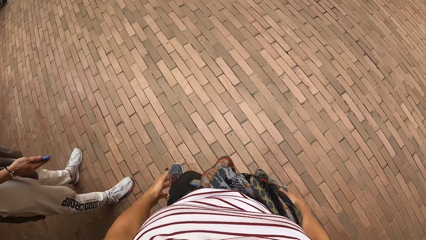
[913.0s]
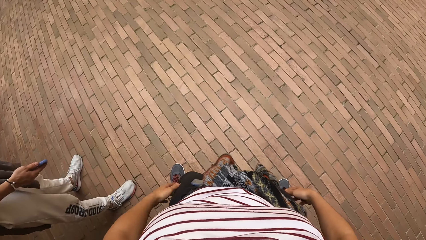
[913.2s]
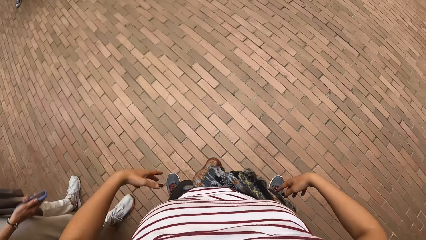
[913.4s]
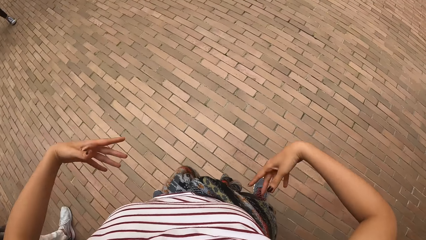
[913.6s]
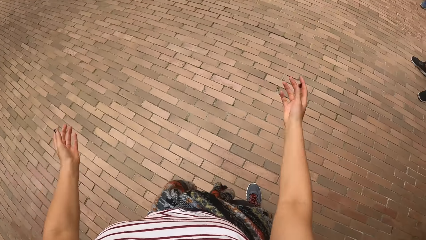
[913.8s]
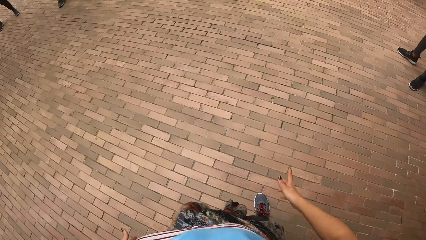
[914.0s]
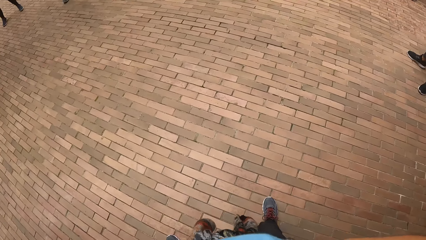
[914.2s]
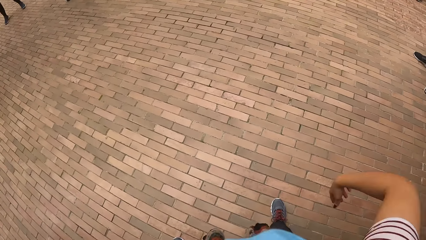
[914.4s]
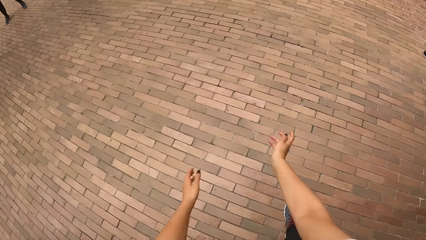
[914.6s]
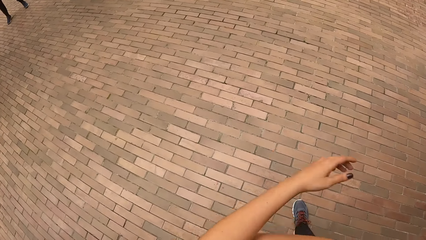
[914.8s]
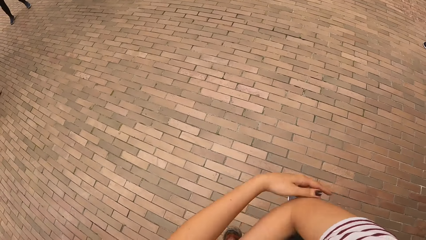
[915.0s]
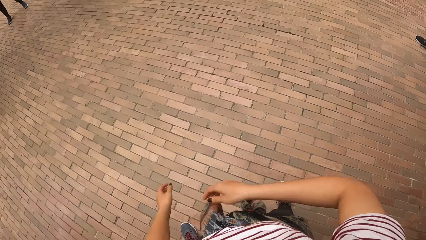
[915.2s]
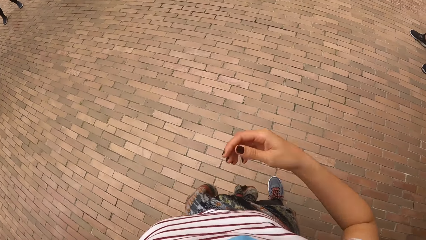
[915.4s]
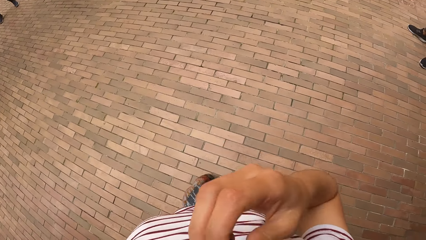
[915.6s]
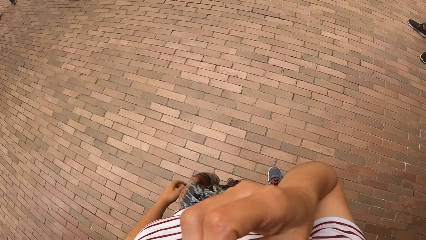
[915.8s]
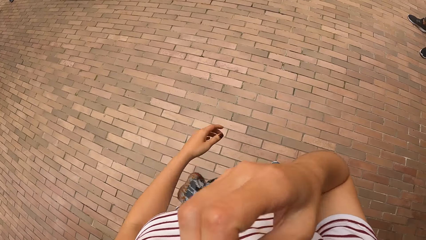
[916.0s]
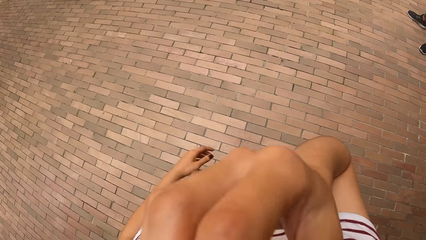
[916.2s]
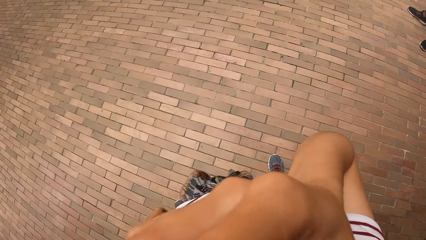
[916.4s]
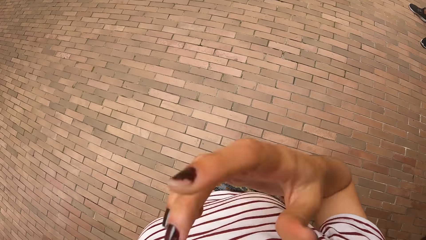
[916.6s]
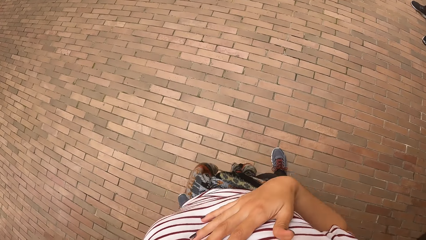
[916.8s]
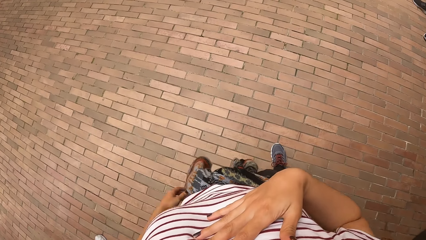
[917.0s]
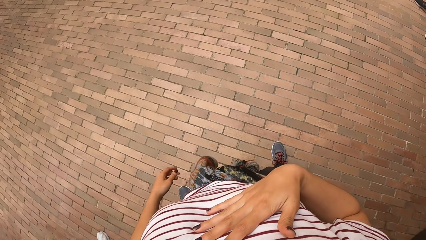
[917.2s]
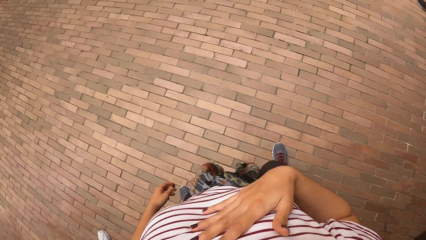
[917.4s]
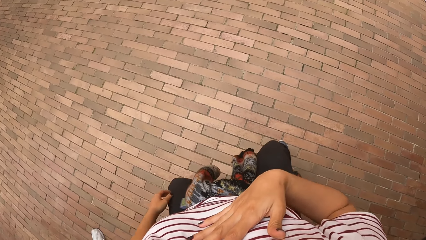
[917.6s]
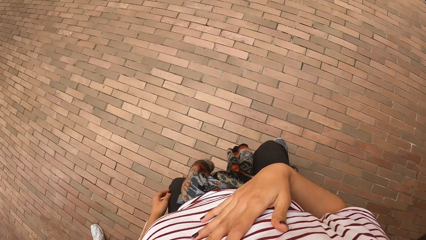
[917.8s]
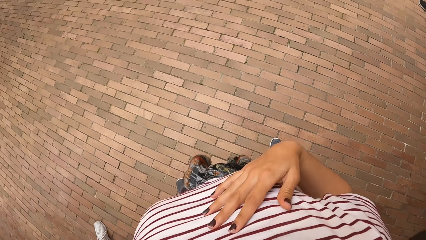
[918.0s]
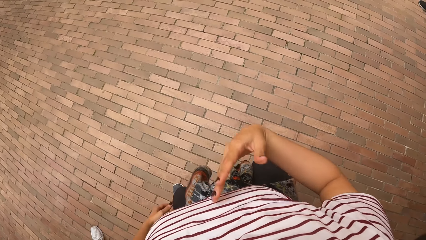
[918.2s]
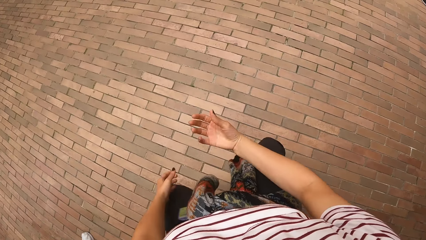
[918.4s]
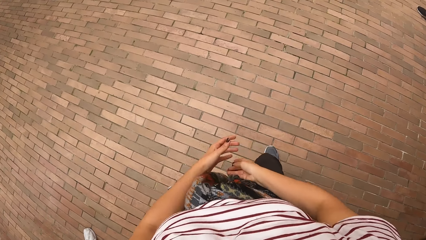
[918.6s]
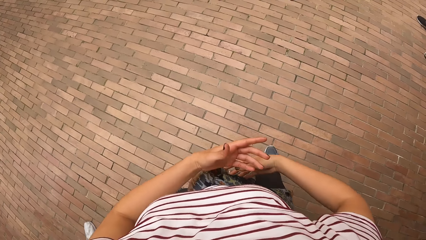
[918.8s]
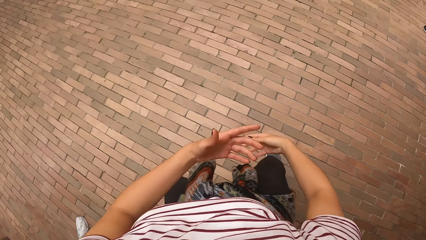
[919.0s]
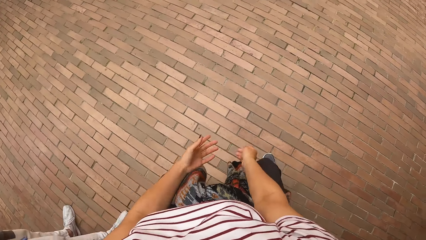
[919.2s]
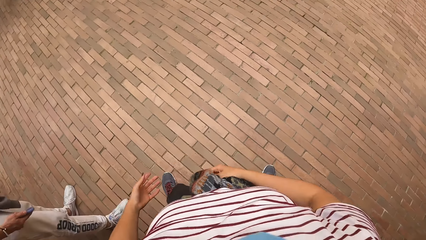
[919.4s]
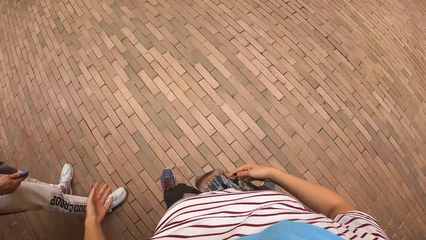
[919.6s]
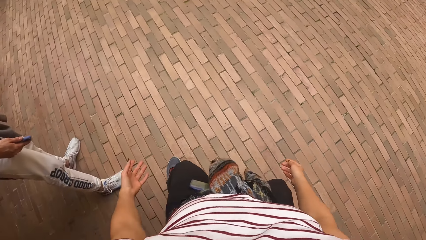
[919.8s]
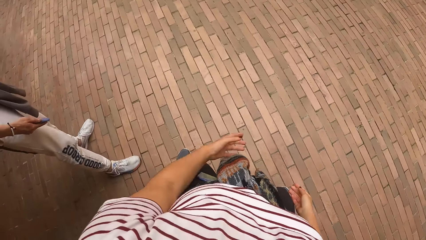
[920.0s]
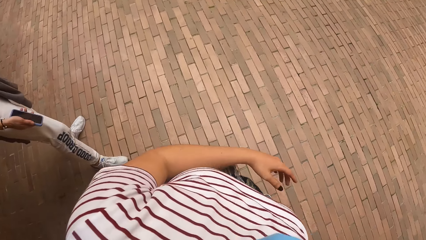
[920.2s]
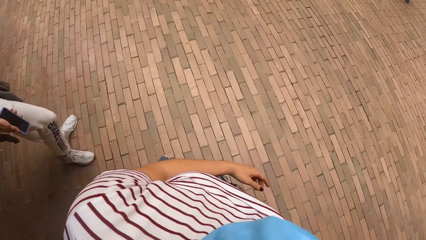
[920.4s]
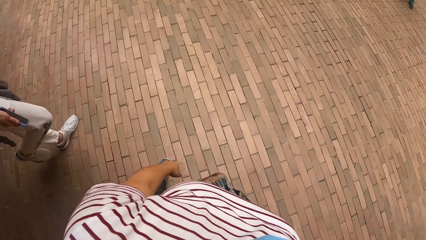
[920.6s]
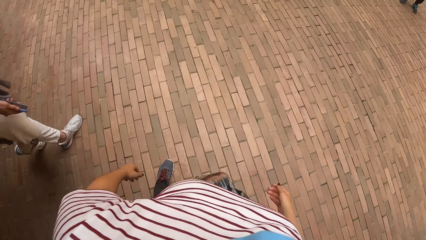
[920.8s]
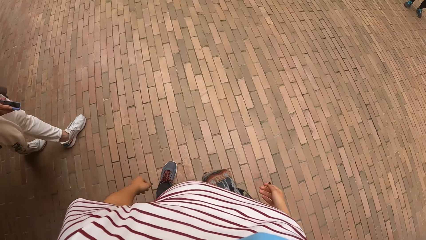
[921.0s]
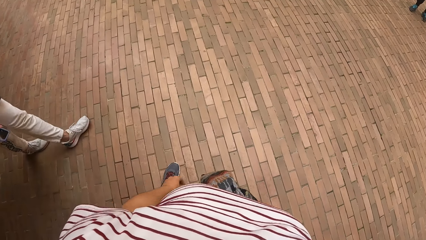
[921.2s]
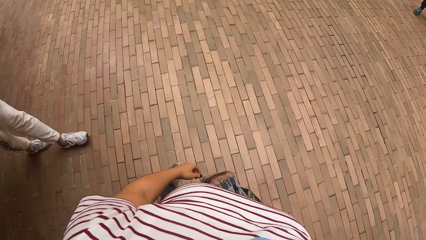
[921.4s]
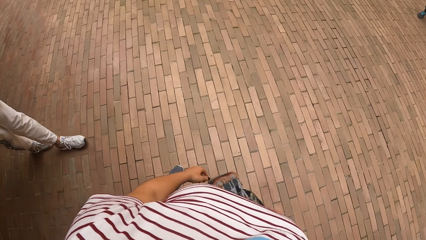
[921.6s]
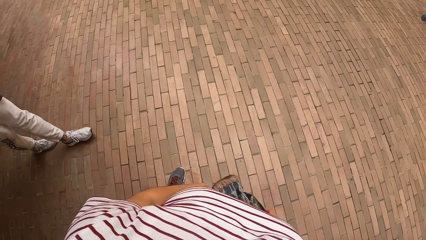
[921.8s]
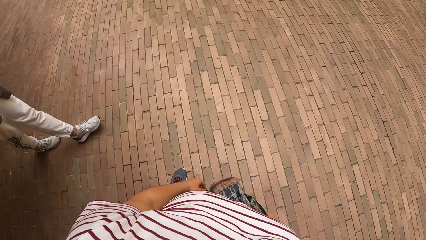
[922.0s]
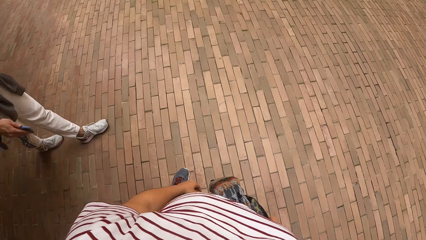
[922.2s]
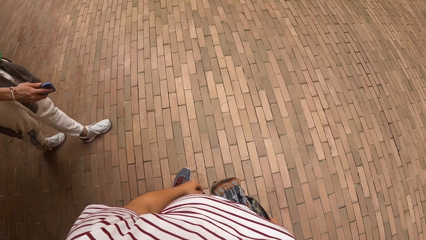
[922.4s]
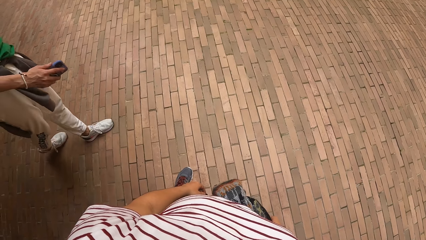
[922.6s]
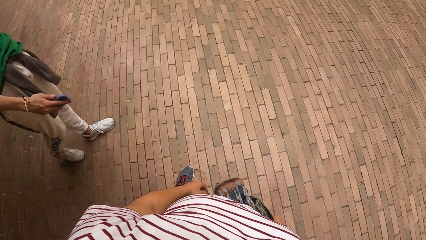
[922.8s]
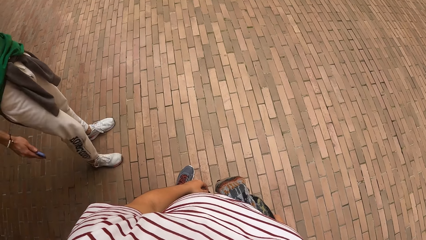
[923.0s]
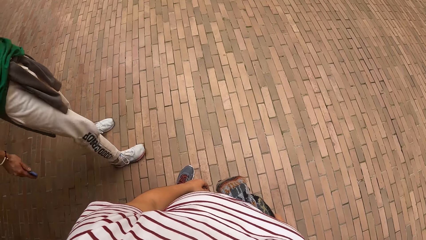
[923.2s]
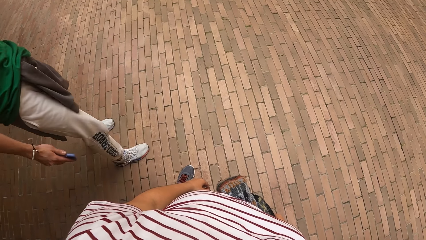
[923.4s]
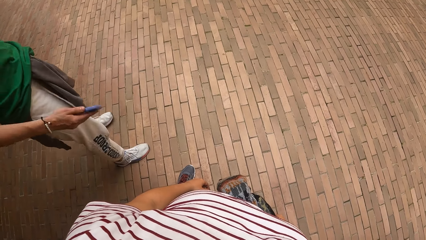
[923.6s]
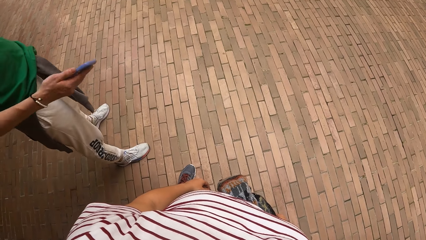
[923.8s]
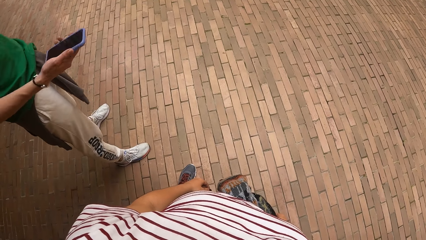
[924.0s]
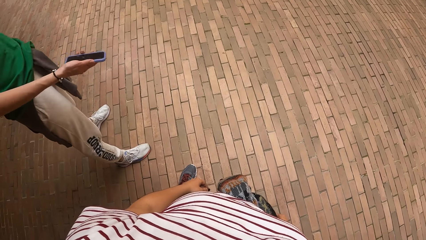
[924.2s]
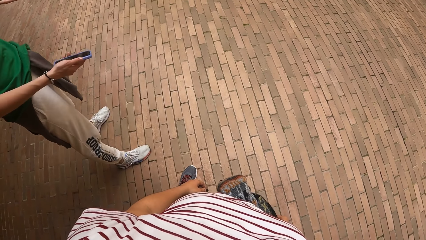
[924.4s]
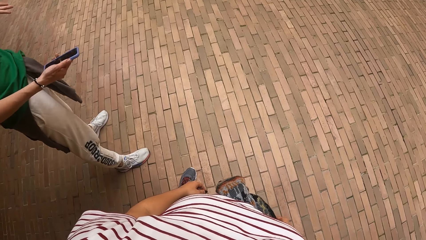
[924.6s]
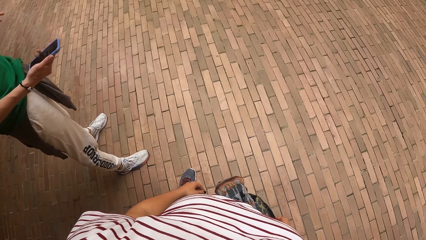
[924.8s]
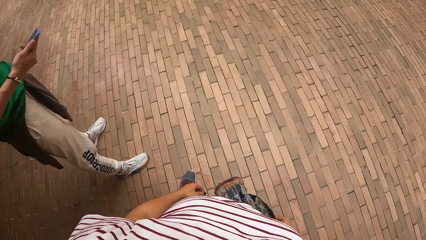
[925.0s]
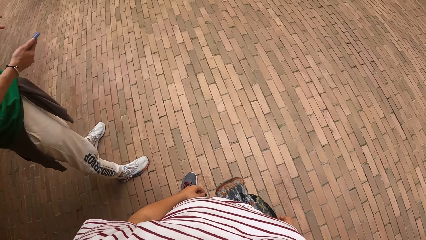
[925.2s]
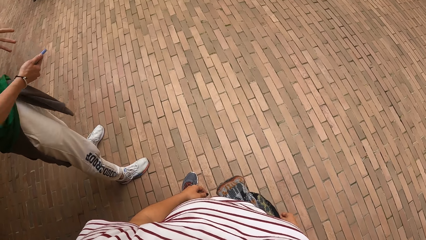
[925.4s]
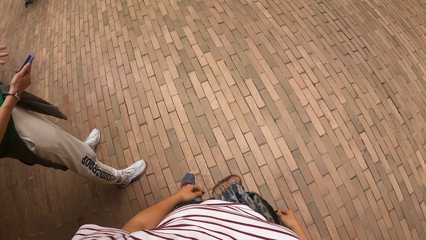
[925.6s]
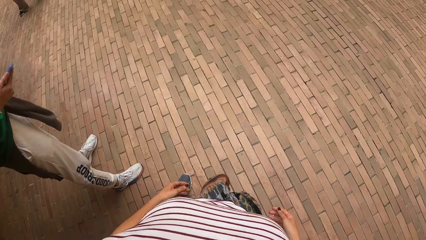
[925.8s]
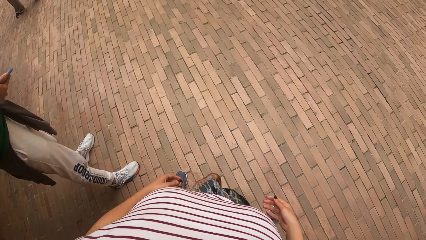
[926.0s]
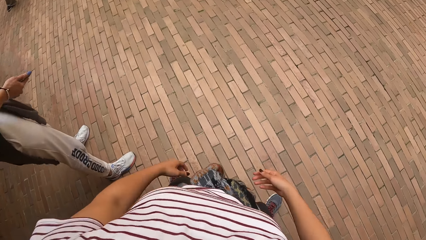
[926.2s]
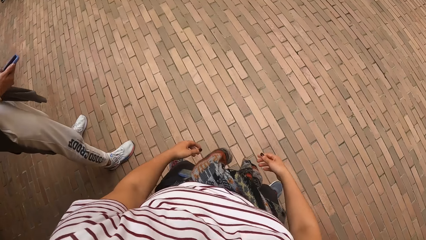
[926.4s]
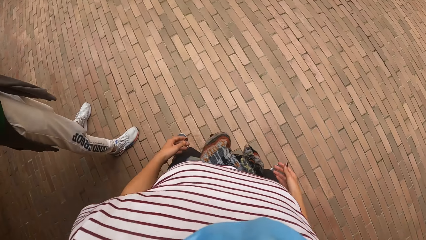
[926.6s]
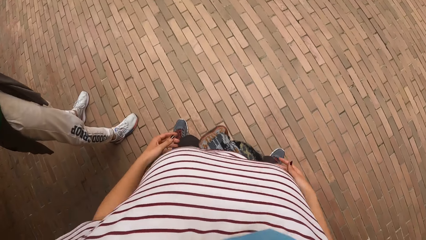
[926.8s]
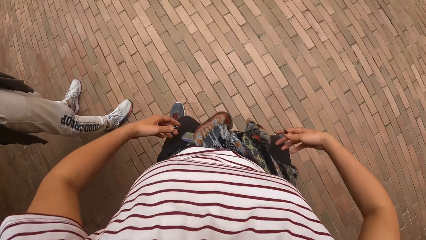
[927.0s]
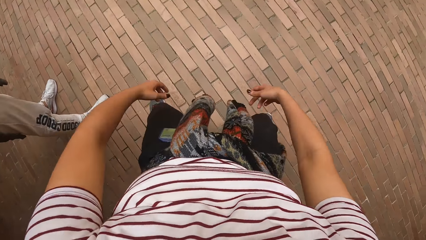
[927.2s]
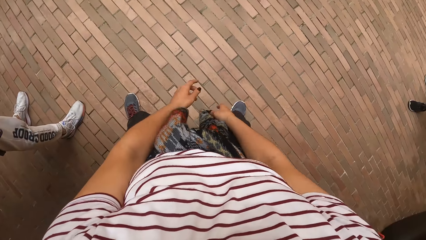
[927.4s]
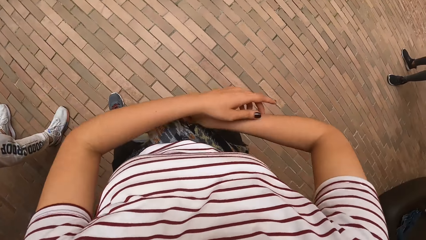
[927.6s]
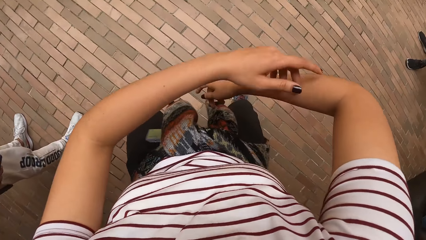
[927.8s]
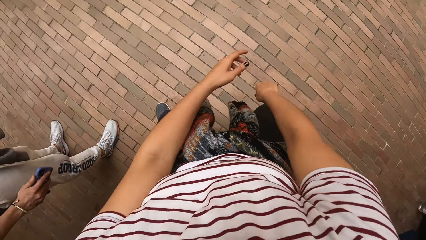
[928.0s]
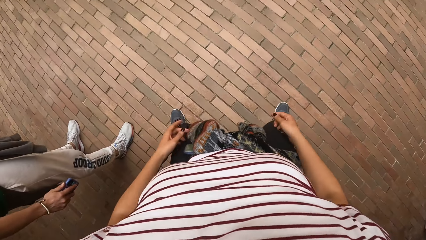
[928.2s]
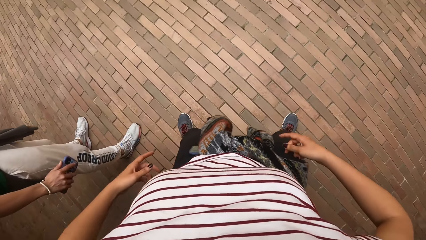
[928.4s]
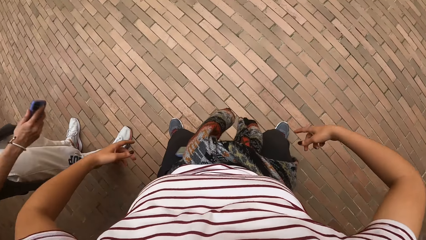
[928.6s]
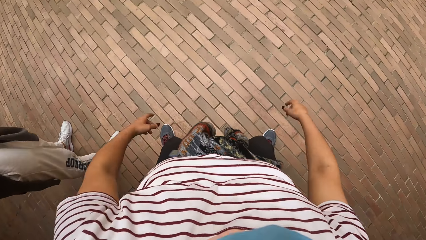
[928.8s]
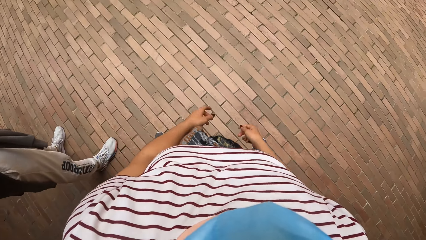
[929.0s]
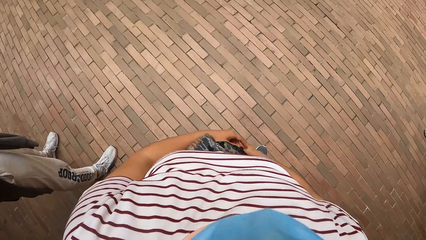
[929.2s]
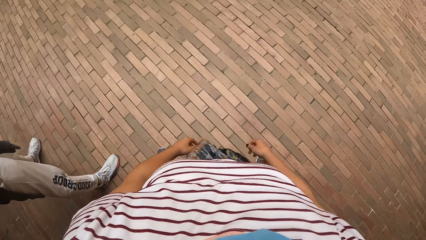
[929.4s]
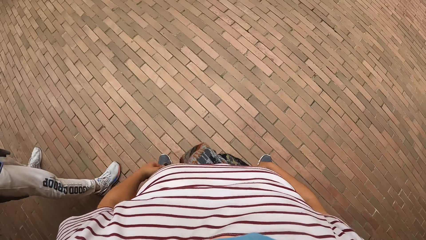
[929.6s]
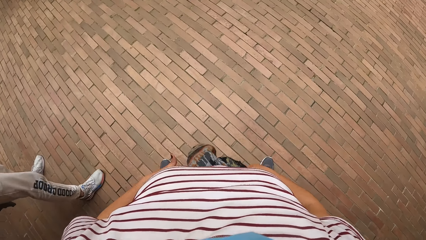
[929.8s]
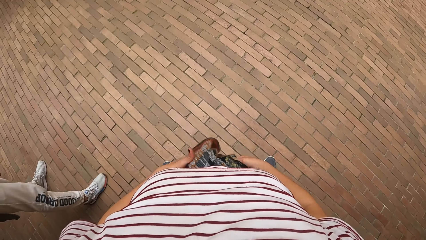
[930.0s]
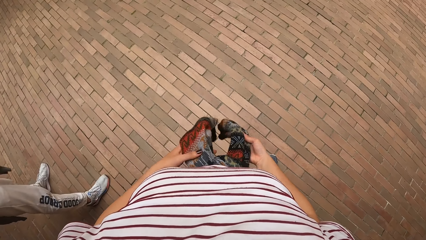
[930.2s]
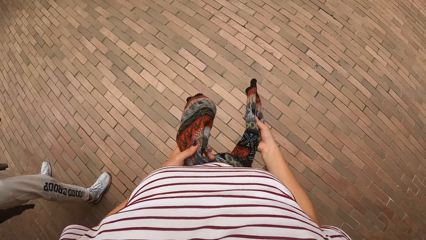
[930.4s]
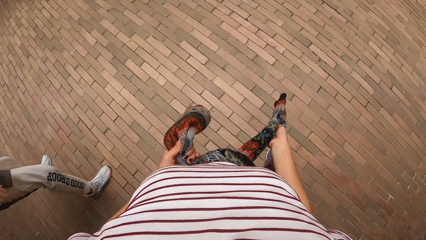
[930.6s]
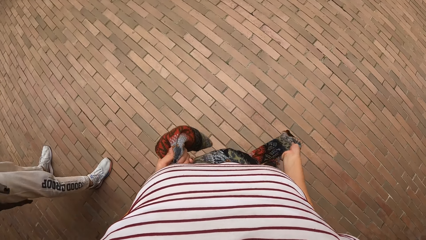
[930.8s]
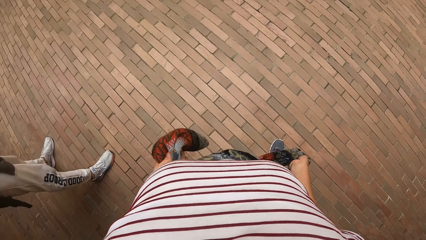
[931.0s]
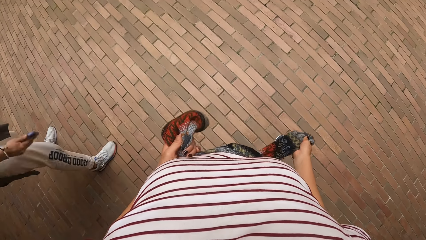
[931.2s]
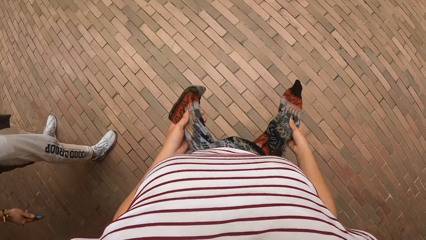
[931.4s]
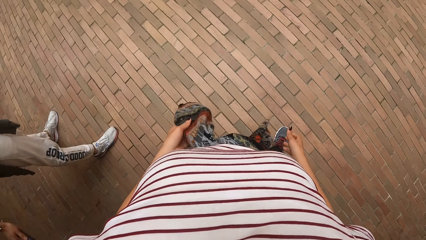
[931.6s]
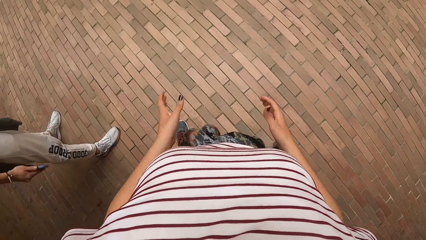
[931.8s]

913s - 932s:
The camera wearer sways hands. She touches her face, dances in the building, touches her chest, performs exercise, and stops dancing in the building. A person repositions legs. The person repositions legs again. The person sways hands. The camera wearer dances in the building, works out, and stops dancing in the building. She holds the cardigan on her waist with both hands. She tightens the cardigan on her waist with both hands. She drops the cardigan on her waist with both hands.
